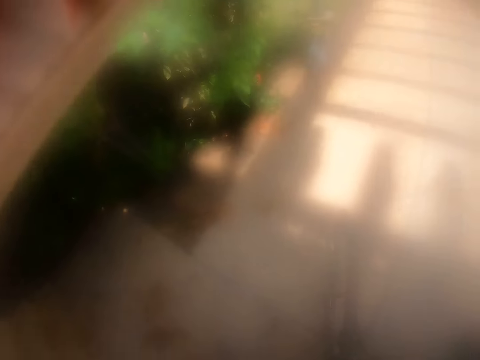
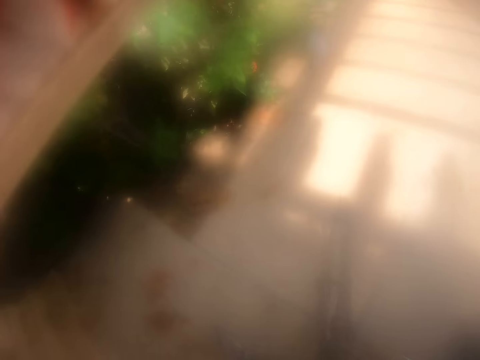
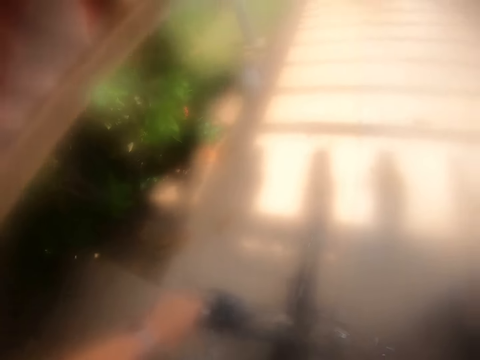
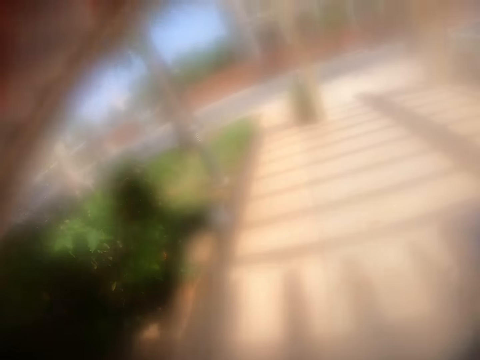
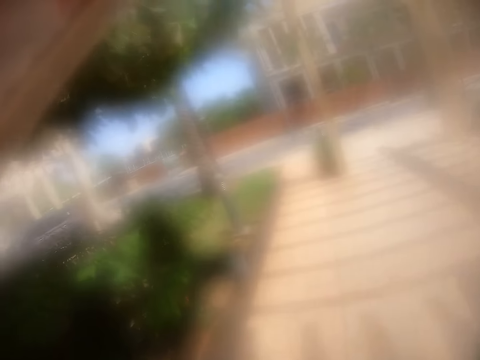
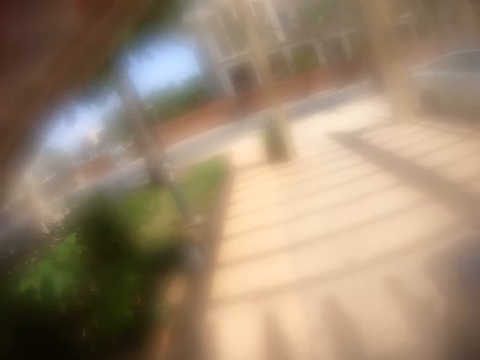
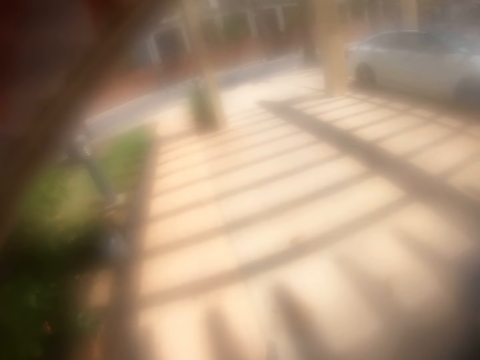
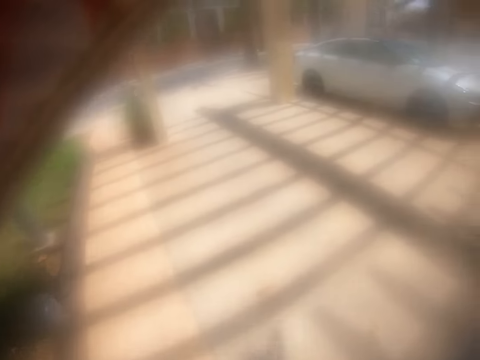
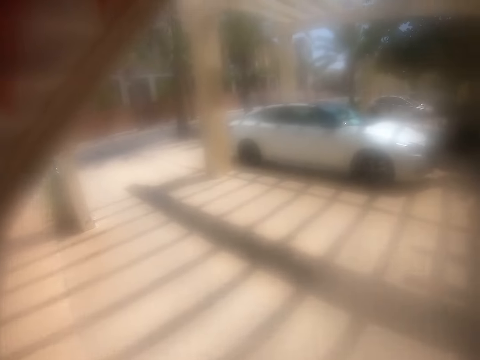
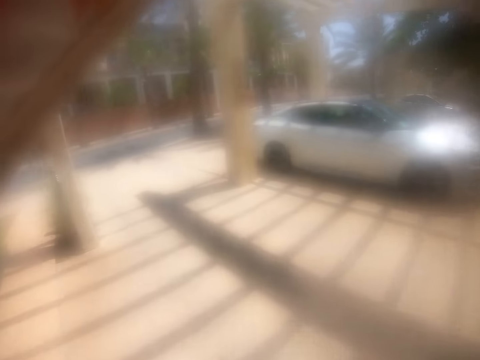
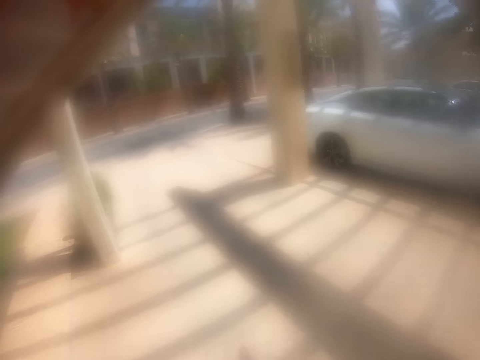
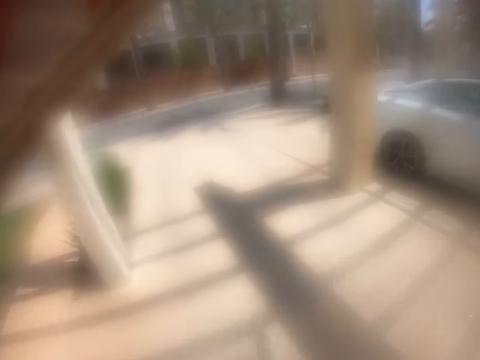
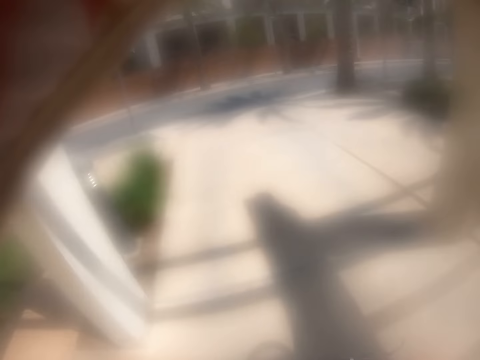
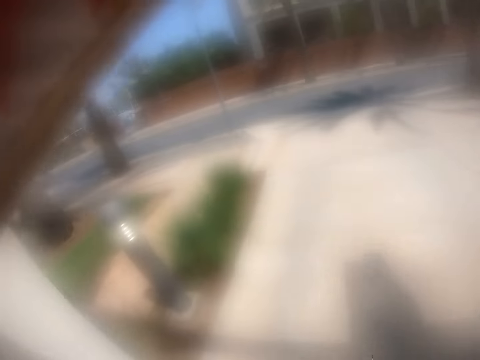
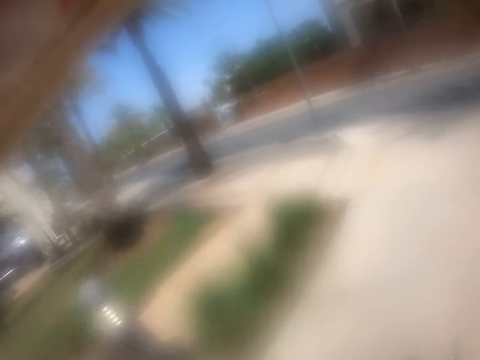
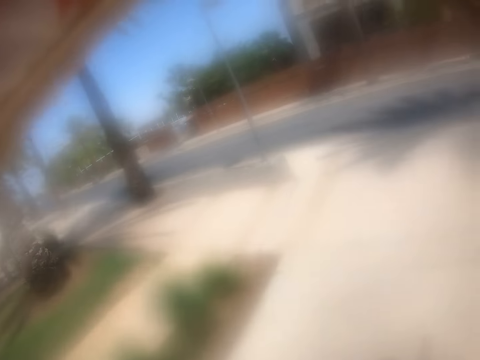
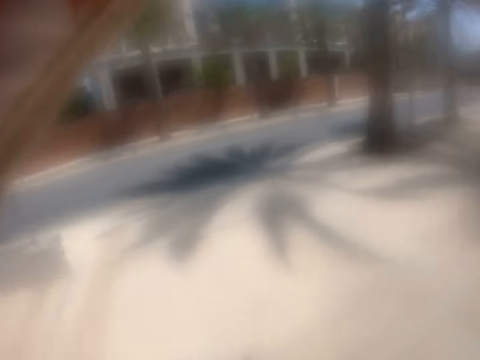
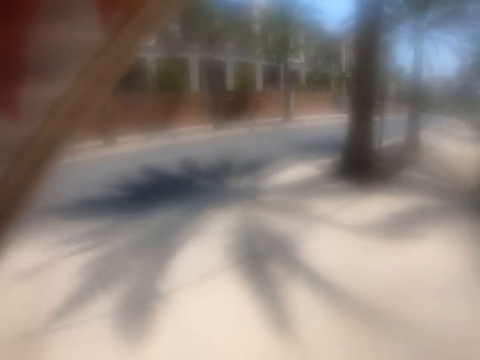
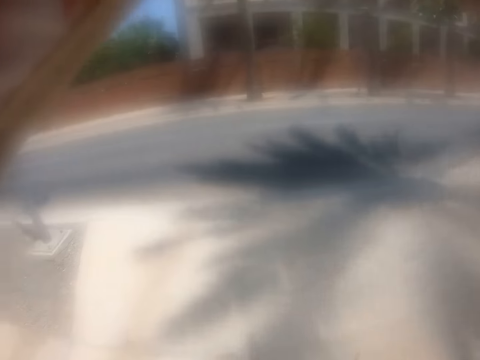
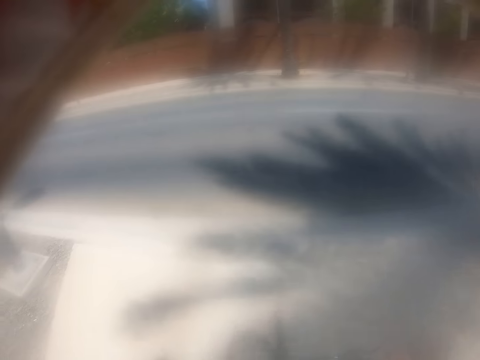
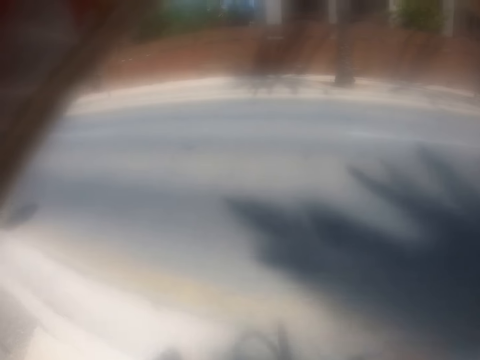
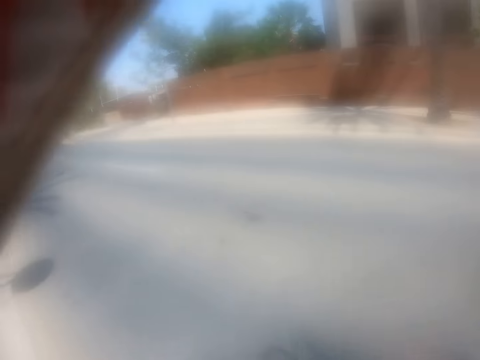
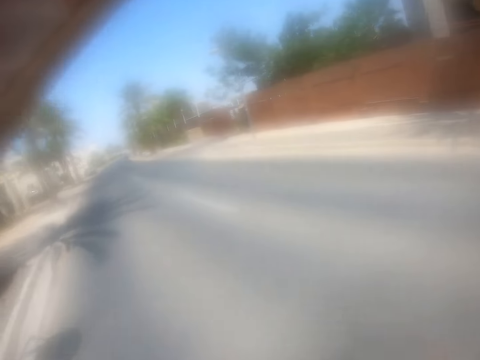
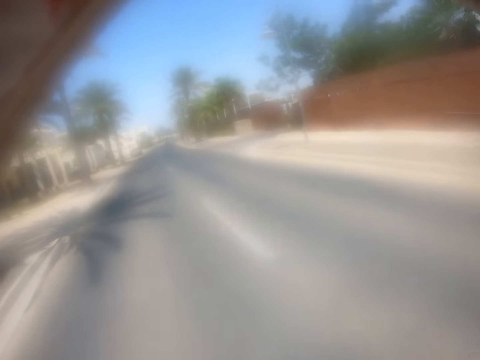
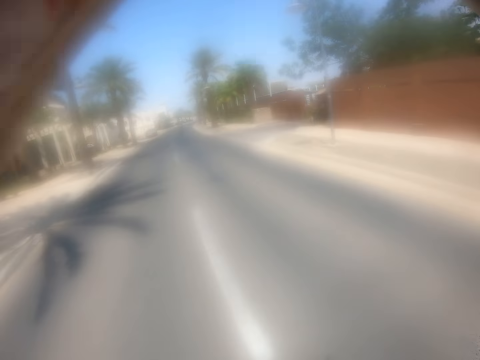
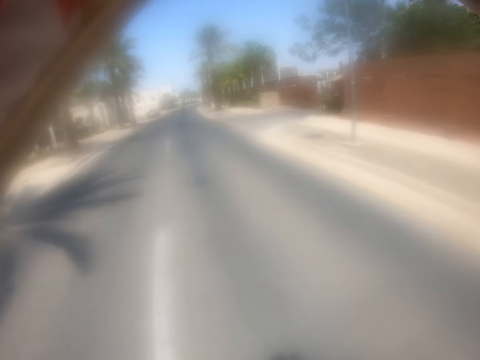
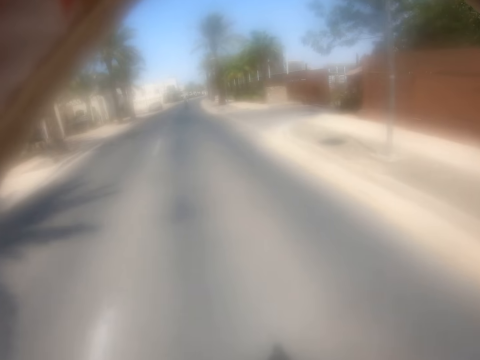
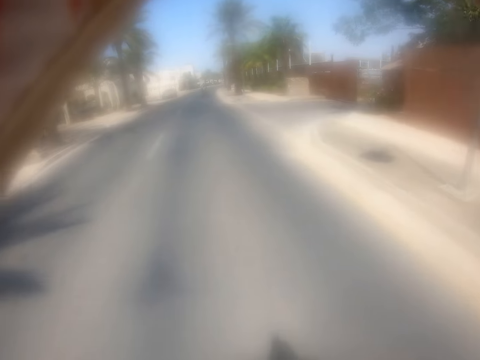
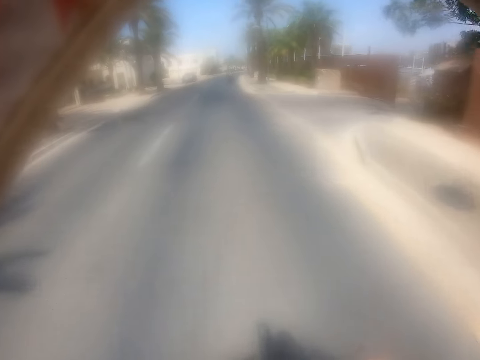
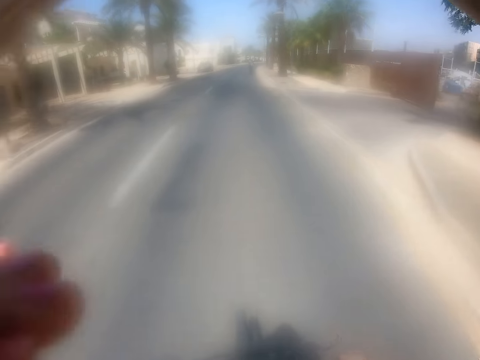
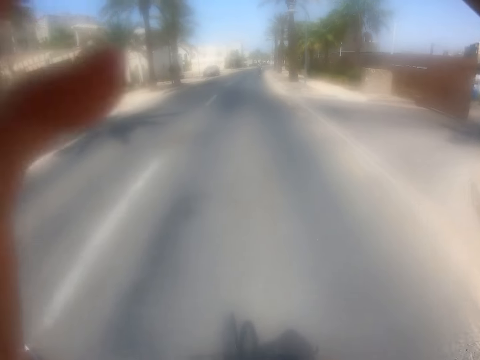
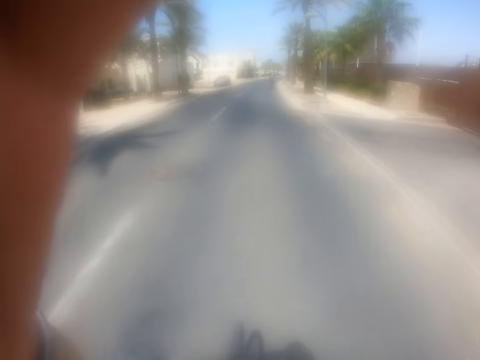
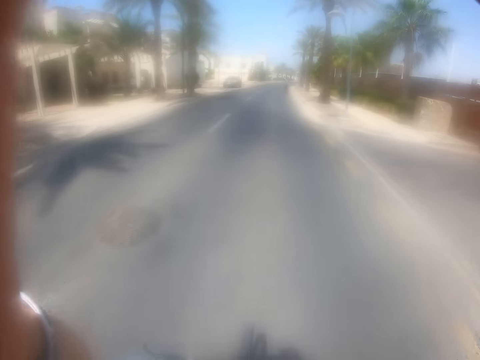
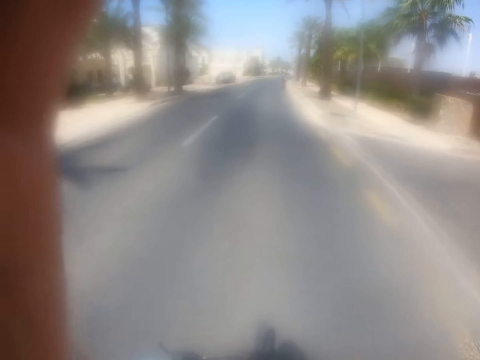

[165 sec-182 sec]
The camera wearer cycles on the pavement. They cycle on the road. They move hands.

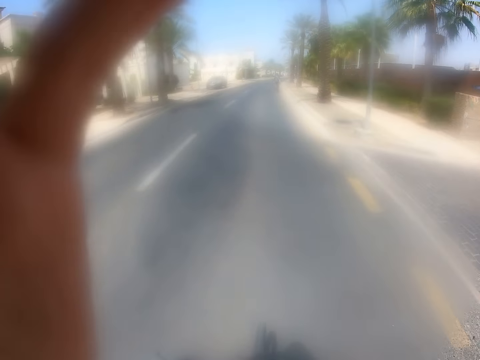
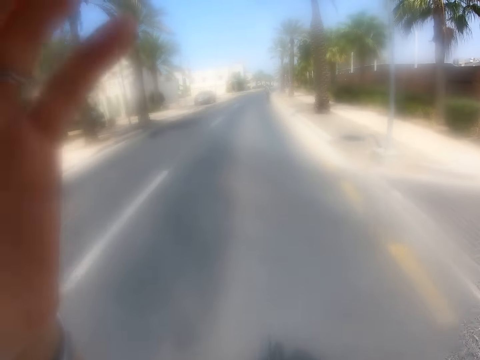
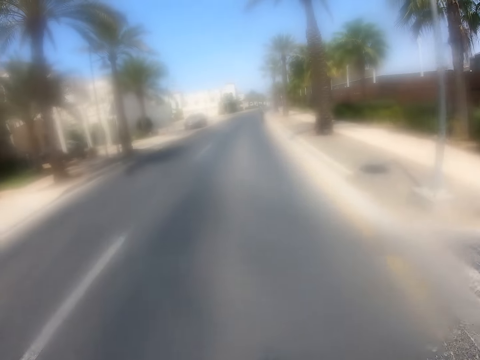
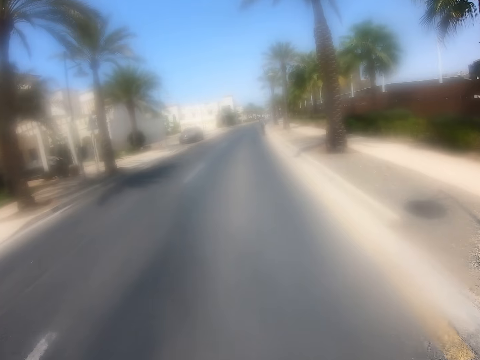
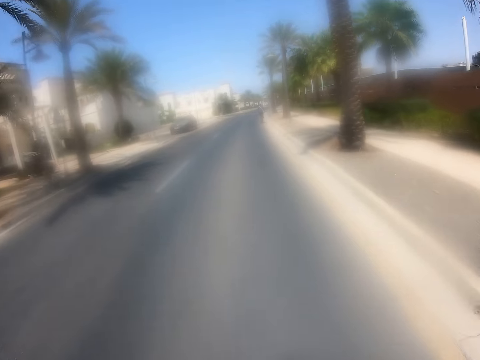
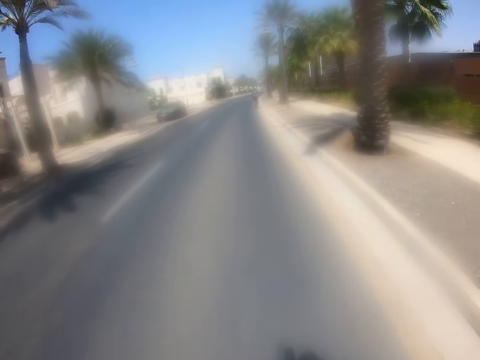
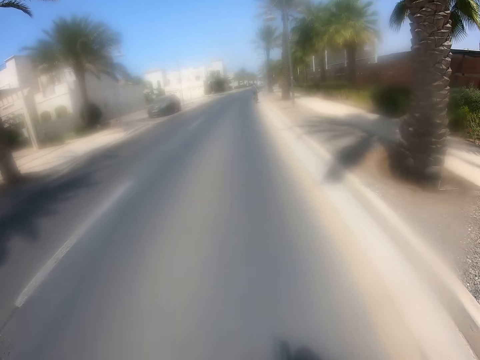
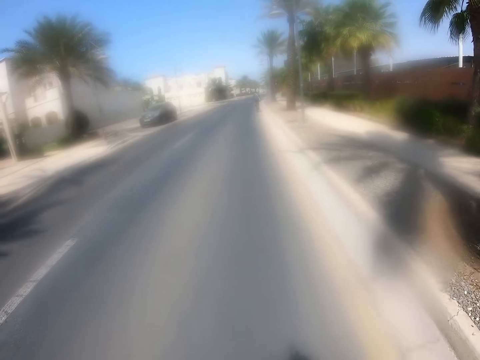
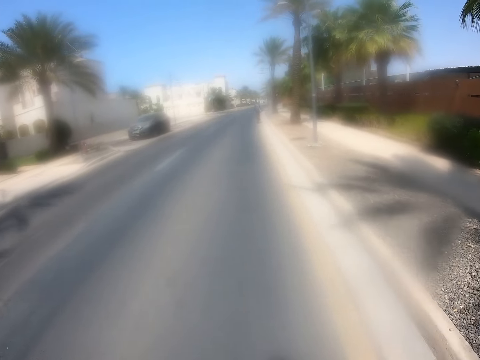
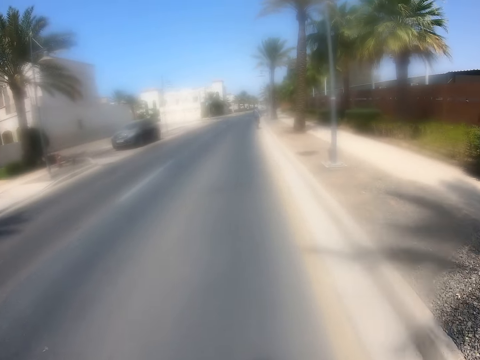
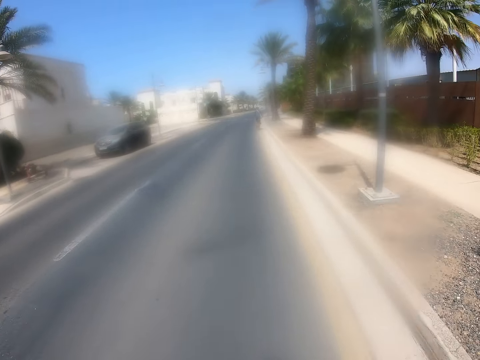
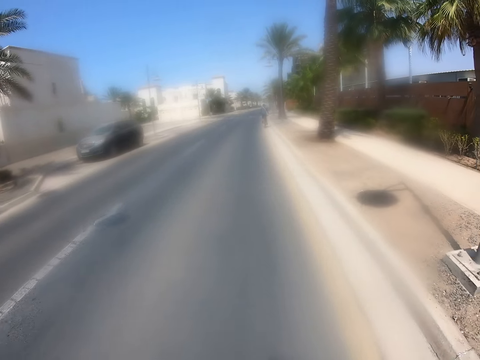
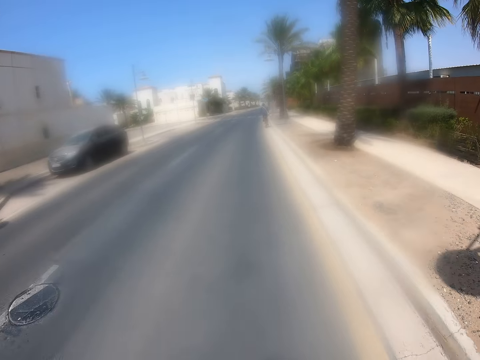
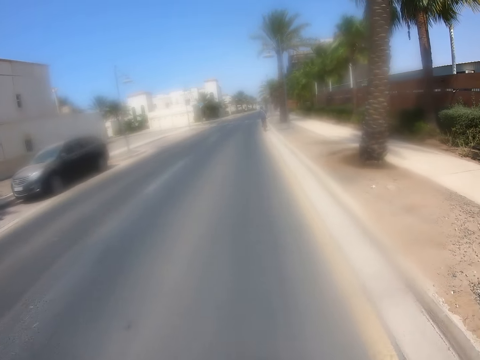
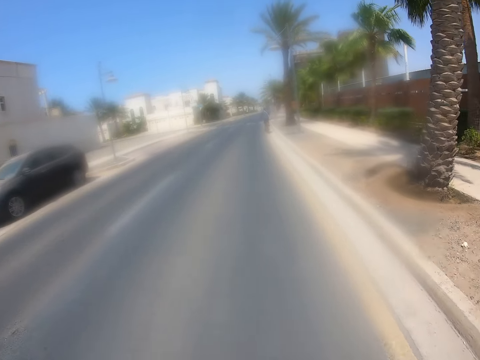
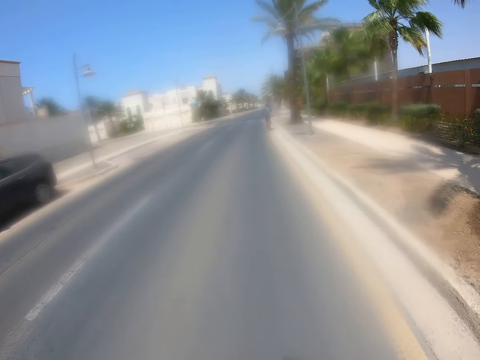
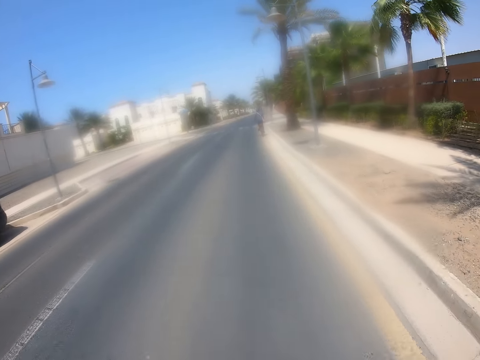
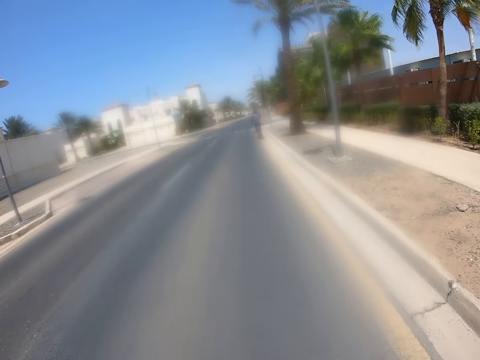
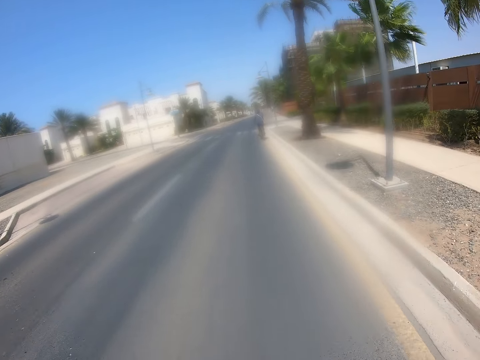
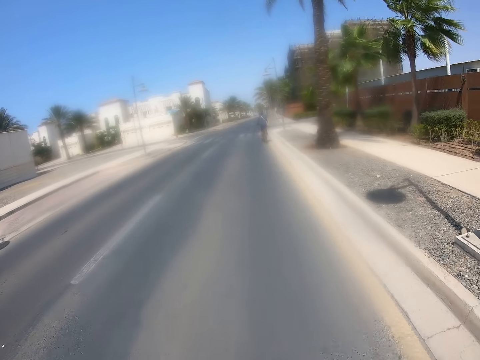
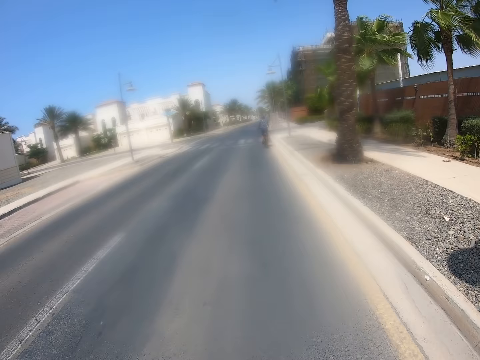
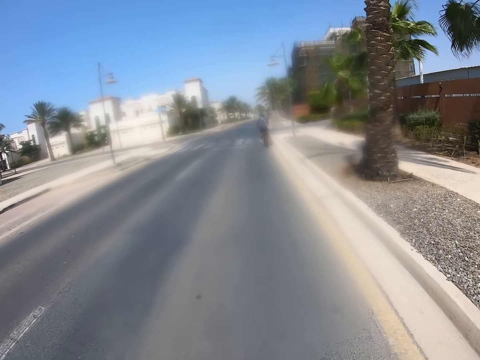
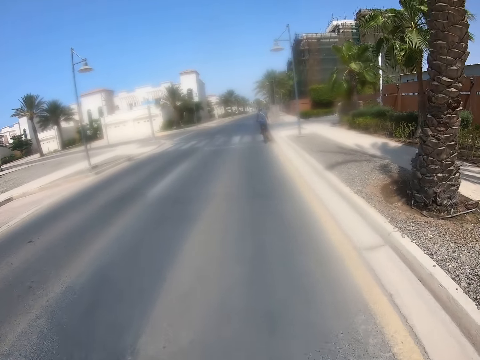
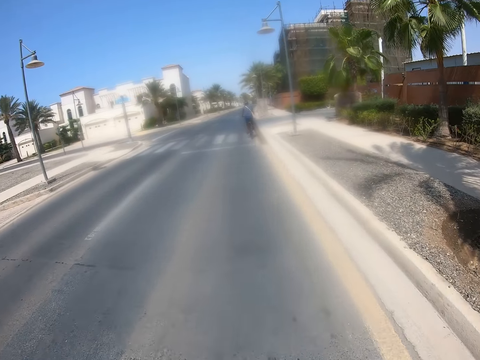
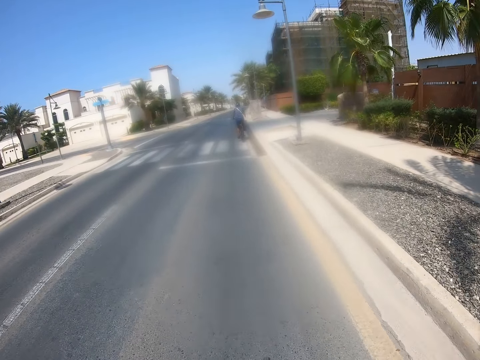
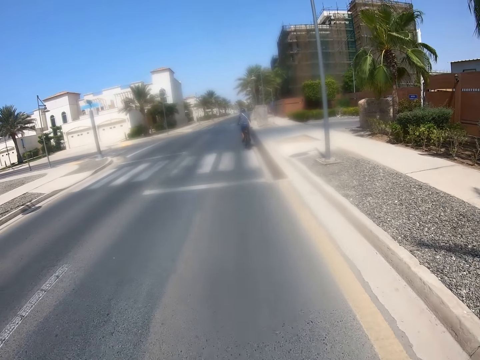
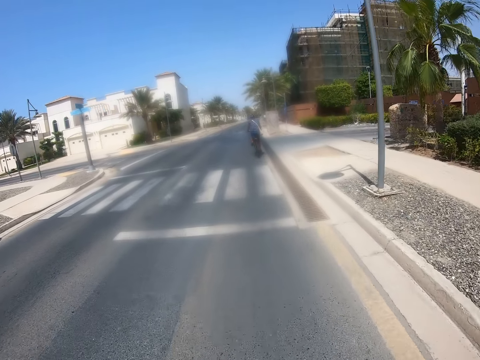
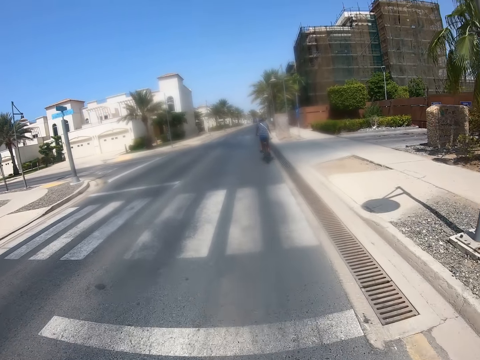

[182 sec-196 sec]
The camera wearer cycles on the road. A man cycles on the road.
